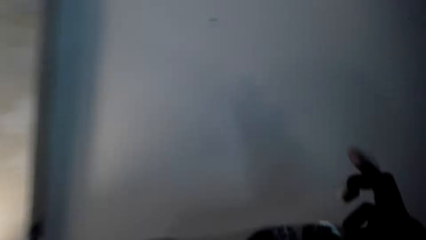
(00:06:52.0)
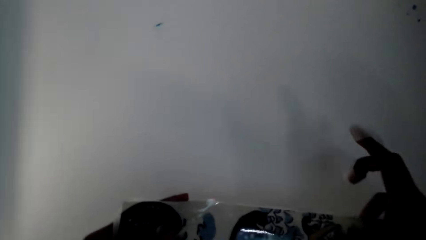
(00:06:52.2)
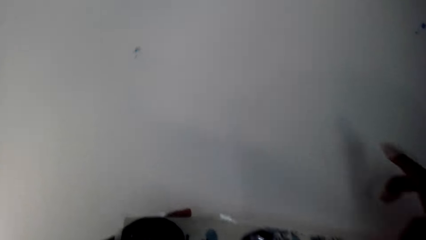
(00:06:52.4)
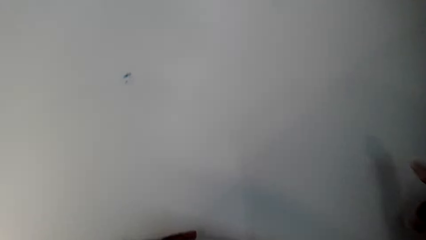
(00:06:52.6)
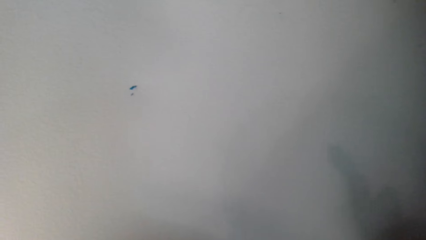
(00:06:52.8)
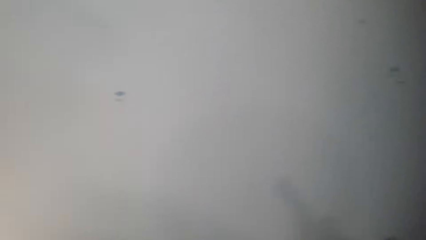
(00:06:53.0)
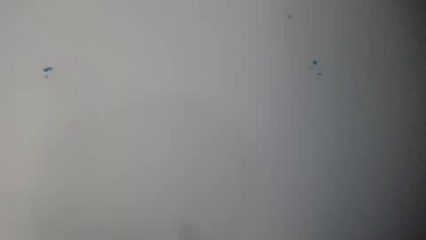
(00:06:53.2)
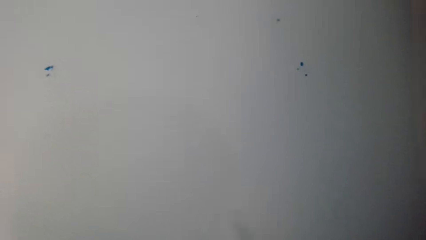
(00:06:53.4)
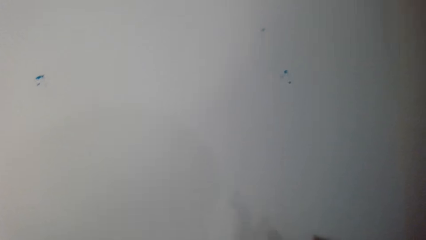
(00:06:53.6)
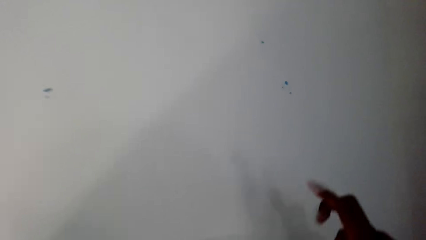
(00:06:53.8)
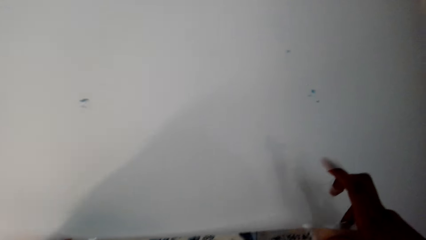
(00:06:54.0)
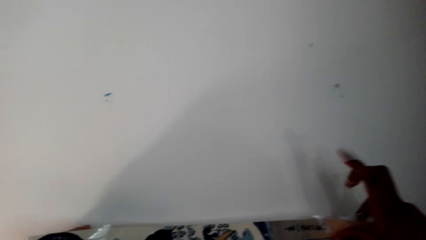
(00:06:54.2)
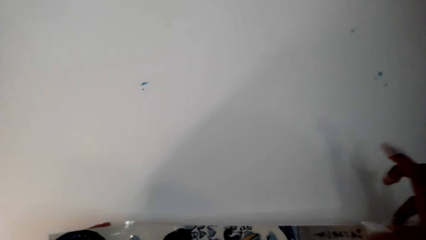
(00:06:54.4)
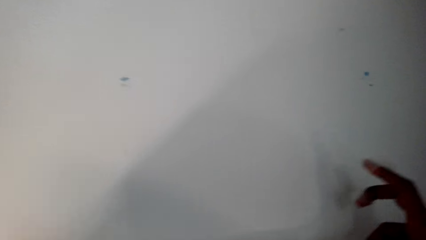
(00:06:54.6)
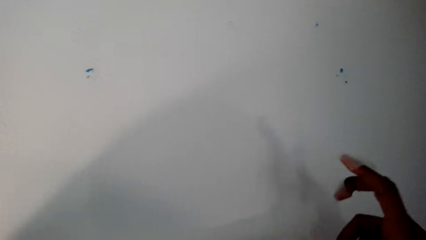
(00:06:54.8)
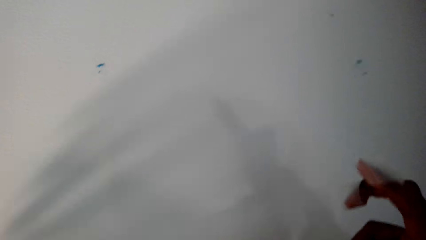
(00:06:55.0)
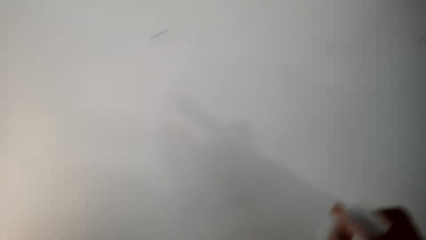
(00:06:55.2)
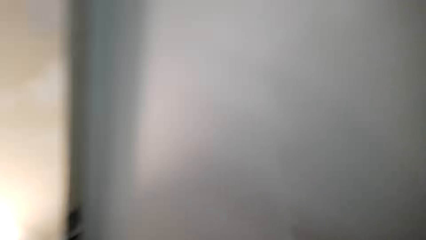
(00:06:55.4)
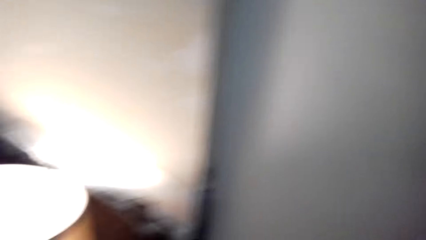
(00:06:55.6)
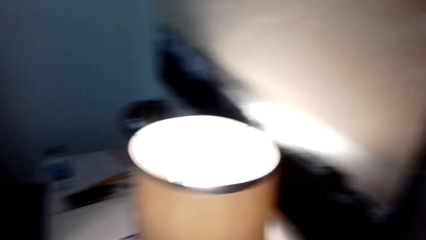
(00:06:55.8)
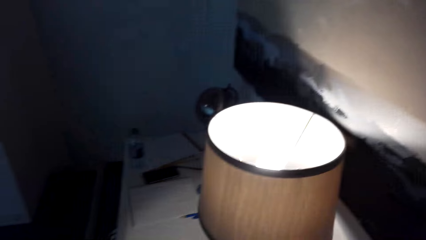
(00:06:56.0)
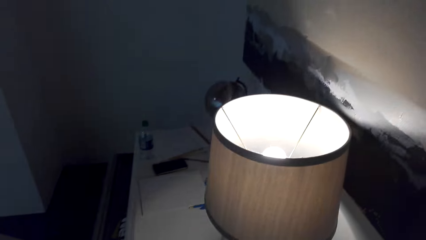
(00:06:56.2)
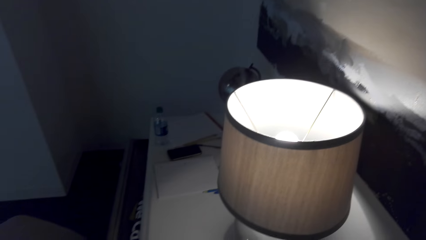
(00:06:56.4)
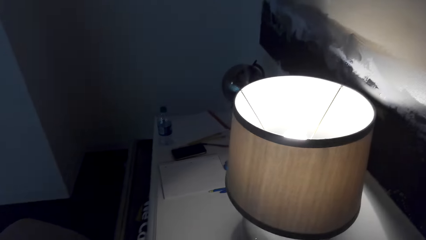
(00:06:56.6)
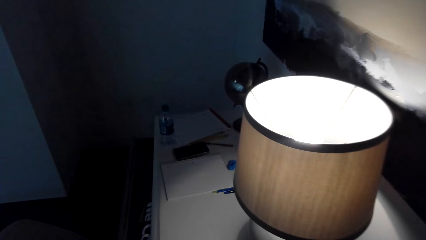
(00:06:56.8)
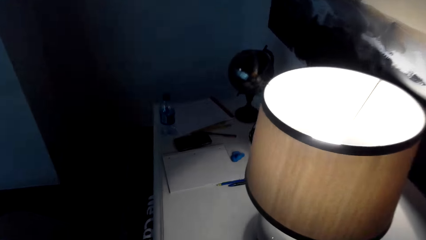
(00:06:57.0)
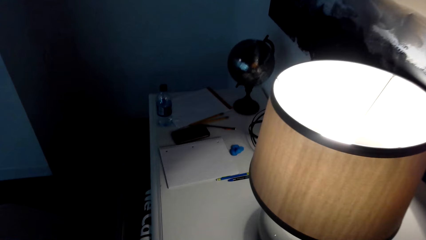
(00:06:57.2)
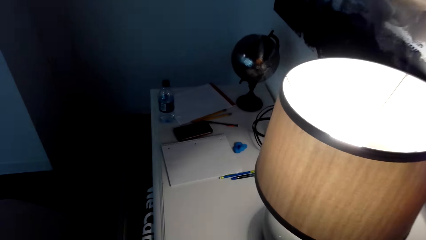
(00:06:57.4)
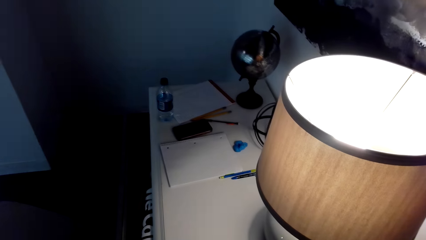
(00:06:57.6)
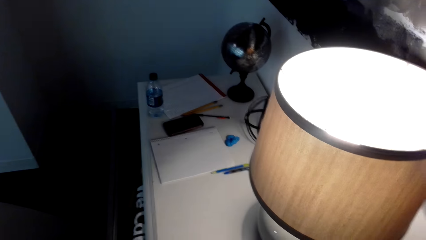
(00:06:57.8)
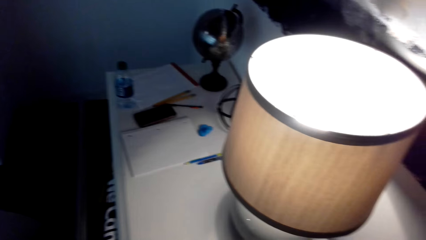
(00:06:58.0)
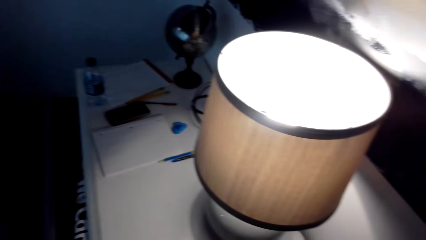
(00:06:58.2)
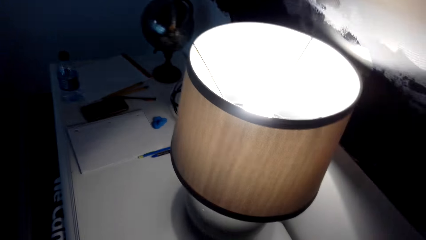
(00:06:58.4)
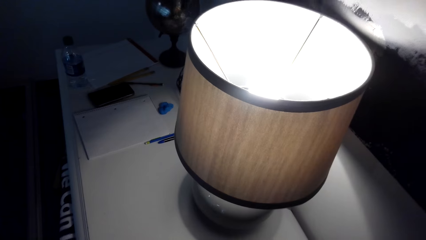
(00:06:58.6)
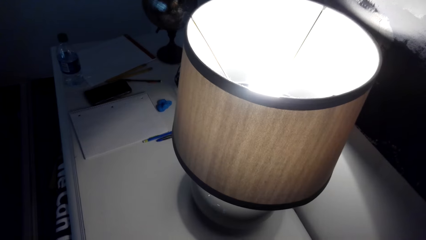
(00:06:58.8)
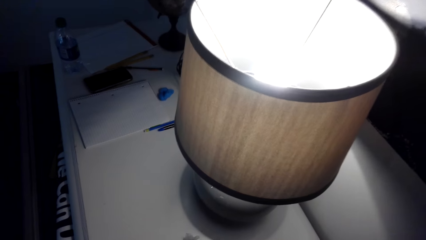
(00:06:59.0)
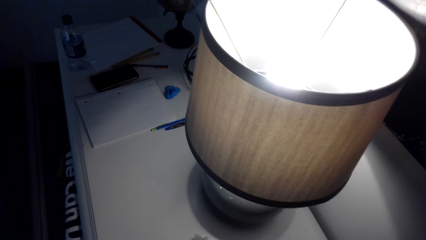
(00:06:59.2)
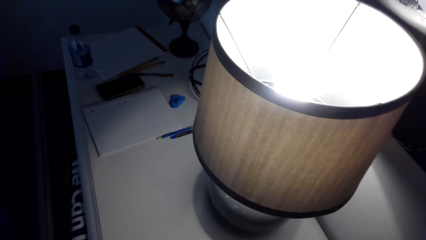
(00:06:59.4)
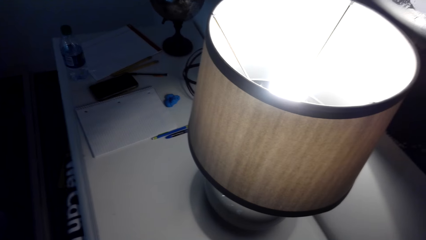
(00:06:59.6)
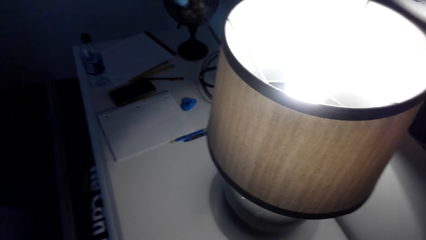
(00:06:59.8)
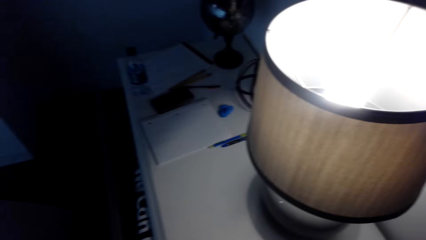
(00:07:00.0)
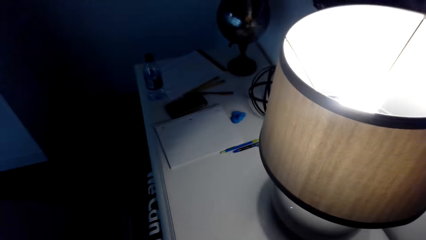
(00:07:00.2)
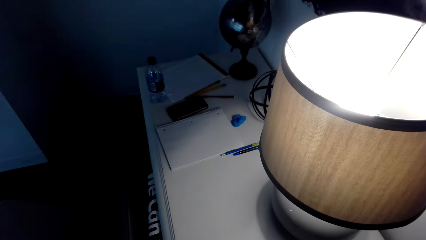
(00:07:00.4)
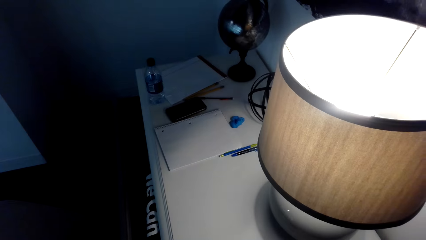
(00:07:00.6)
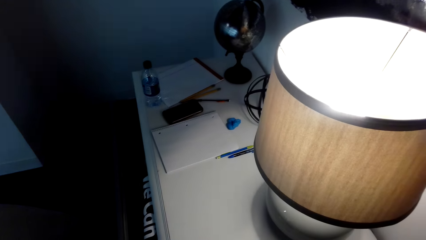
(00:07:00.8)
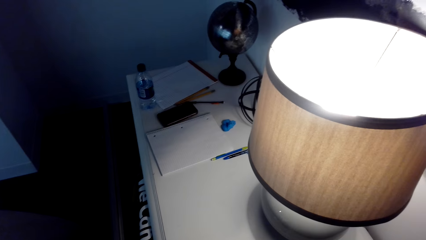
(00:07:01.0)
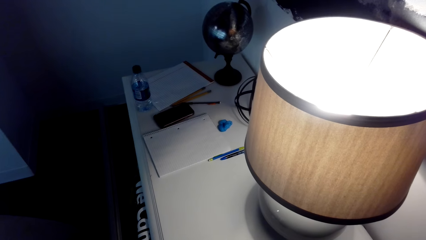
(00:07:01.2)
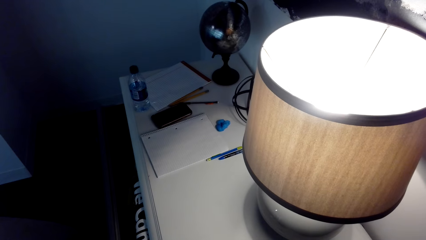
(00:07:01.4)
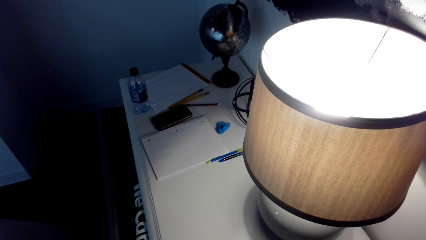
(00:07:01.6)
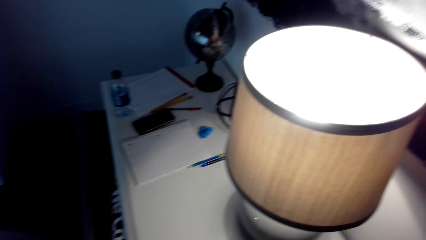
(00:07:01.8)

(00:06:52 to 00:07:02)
The camera wearer holds the sellotape. They put the wall art on the wall. They look around.

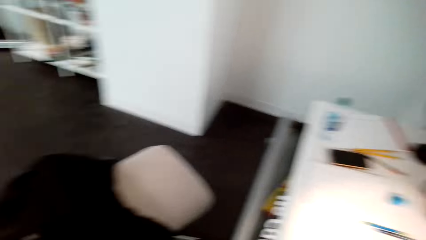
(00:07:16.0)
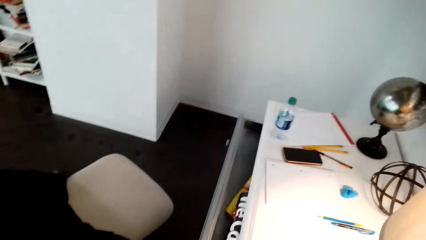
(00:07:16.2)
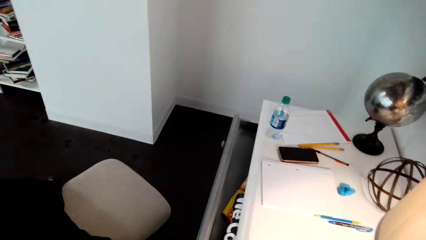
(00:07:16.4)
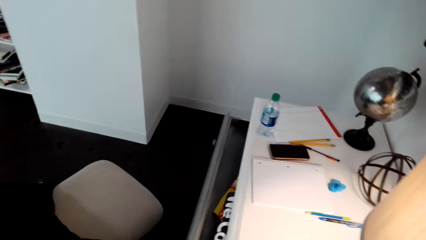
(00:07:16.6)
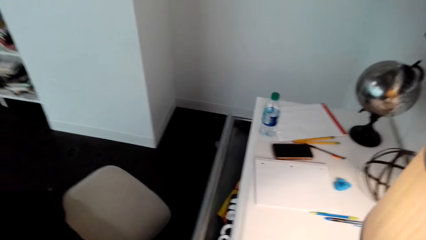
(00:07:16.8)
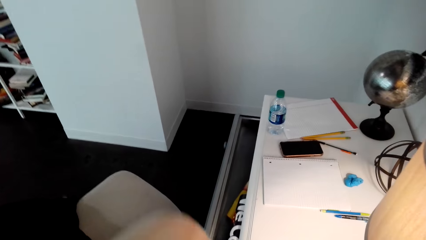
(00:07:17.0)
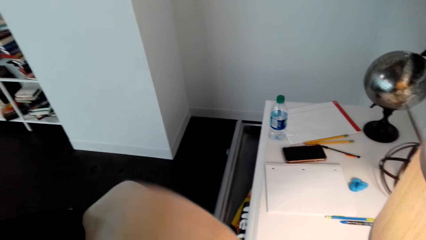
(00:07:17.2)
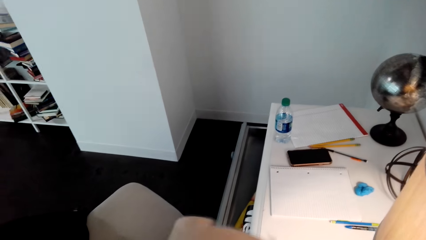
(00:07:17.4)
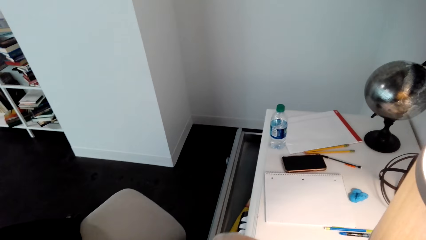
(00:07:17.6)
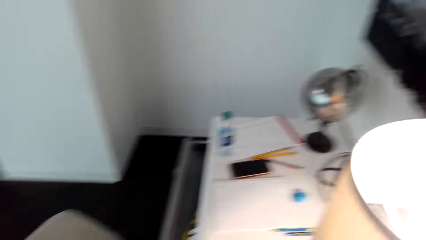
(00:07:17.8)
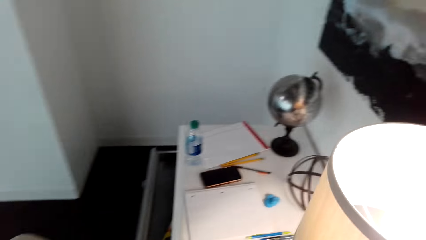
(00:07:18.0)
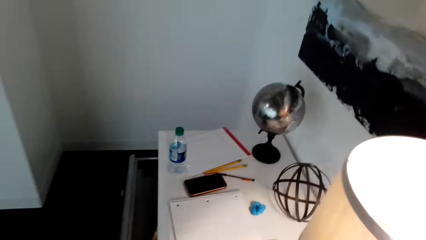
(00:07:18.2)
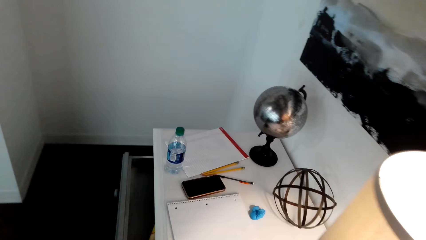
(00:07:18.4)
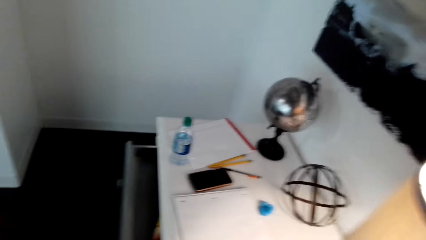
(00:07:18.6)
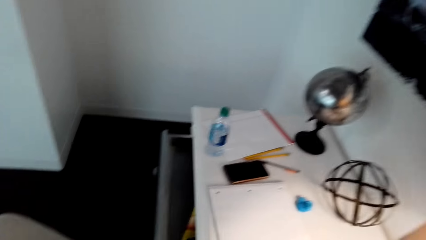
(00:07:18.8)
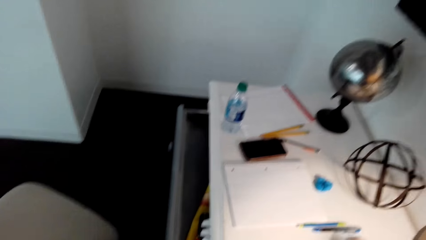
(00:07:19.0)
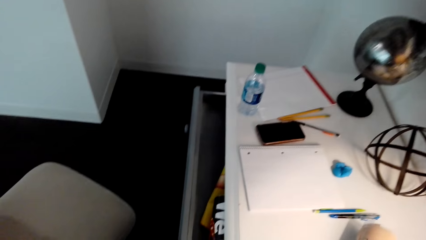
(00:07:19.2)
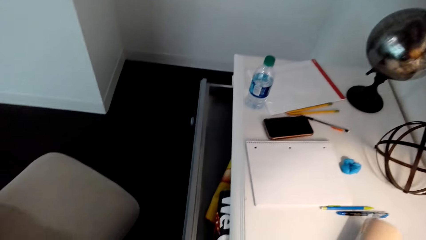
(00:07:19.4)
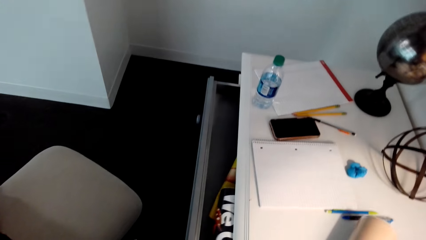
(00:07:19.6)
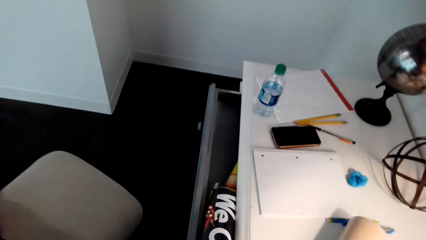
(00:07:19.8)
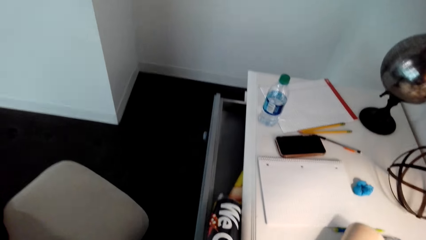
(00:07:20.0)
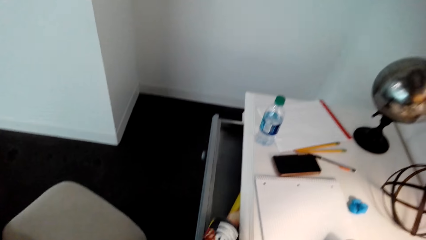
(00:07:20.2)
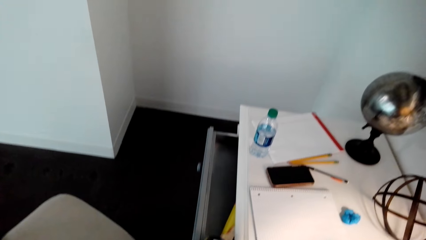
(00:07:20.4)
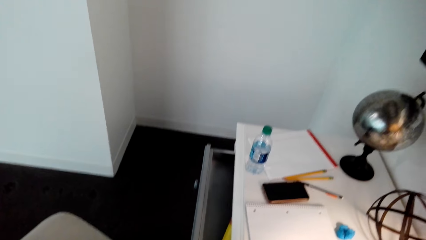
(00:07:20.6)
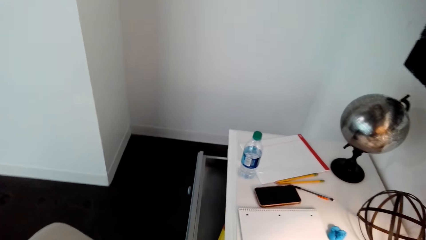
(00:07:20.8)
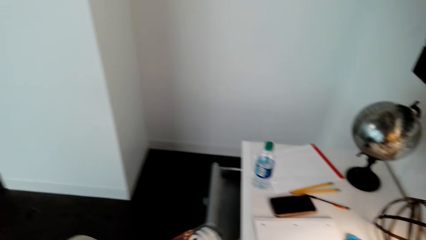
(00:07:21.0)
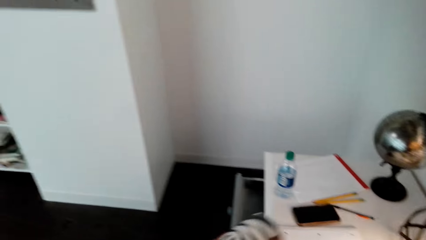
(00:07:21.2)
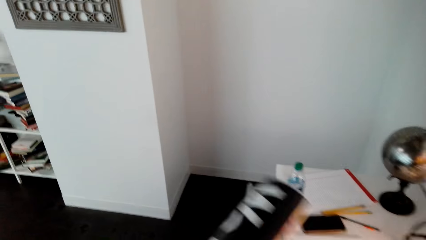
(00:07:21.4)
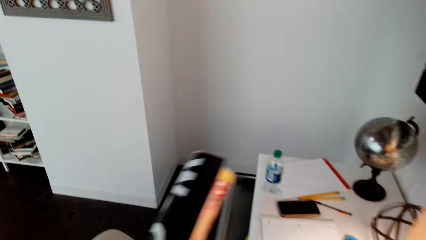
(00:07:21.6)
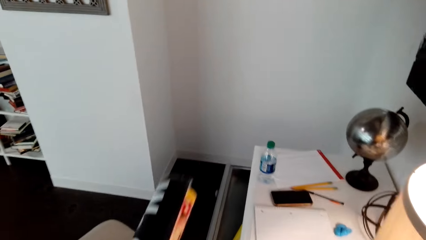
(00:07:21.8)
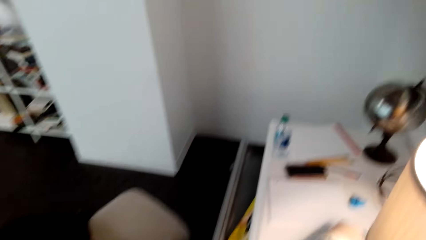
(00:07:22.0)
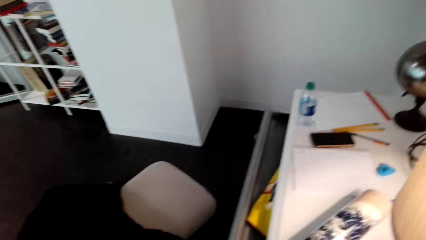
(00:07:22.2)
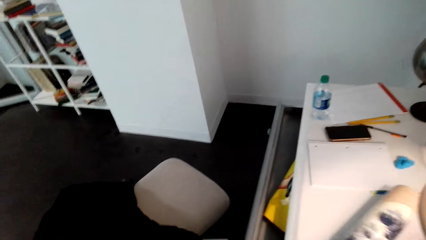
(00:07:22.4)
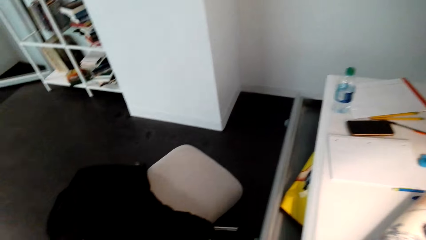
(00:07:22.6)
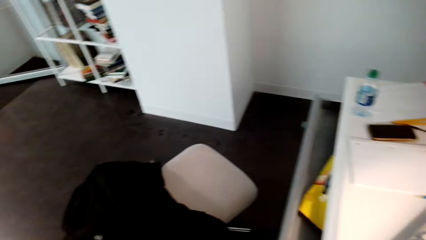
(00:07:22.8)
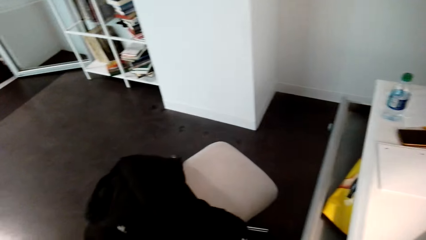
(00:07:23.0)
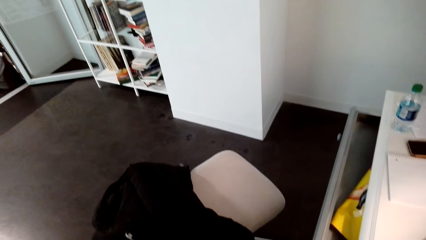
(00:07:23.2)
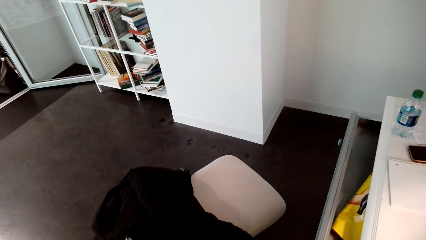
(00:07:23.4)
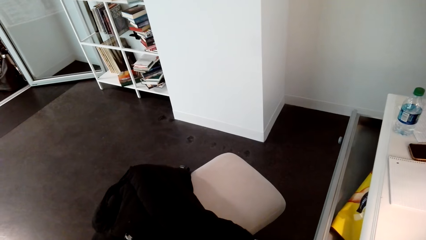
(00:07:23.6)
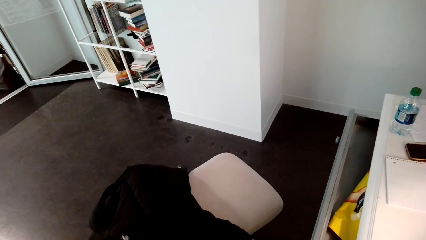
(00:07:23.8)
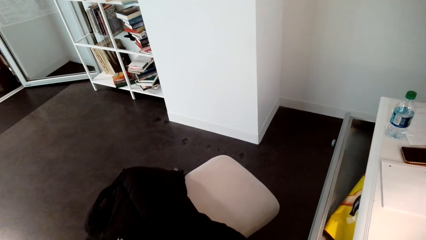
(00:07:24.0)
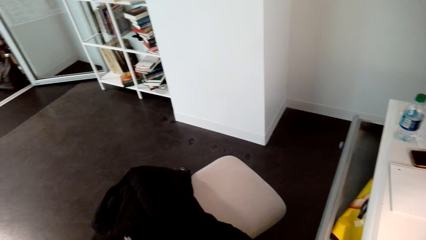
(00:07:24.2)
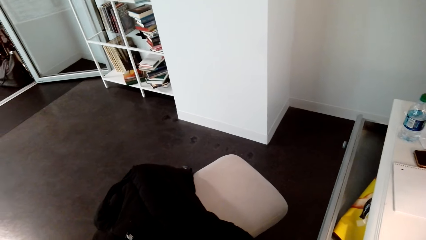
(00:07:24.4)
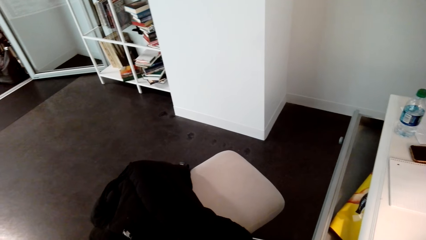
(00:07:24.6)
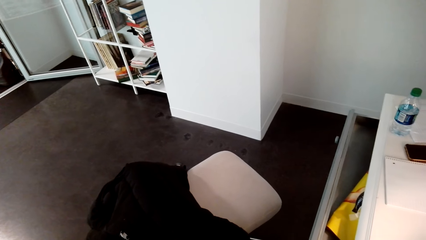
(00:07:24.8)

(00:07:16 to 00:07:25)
The camera wearer puts the wall art on the desk. They pick up a wall art from the drawer.
